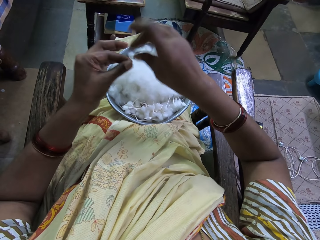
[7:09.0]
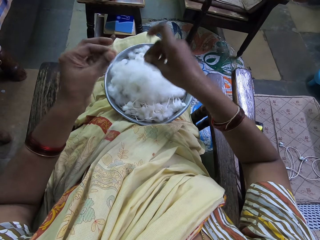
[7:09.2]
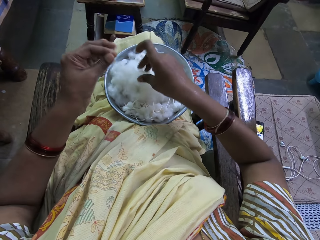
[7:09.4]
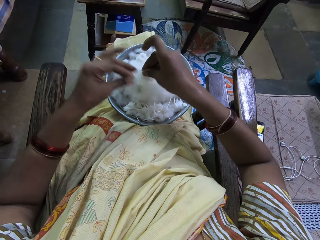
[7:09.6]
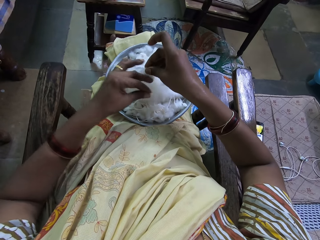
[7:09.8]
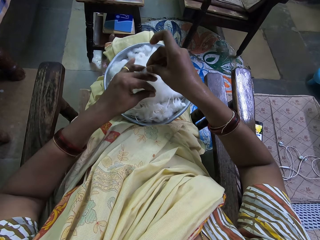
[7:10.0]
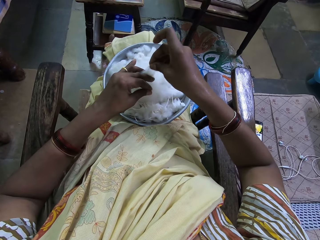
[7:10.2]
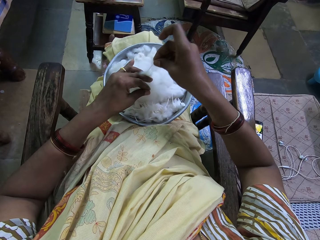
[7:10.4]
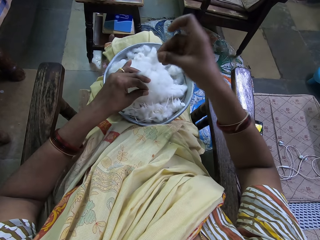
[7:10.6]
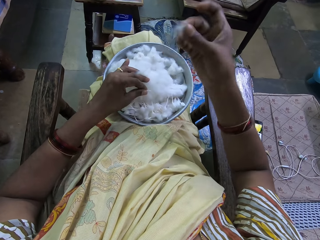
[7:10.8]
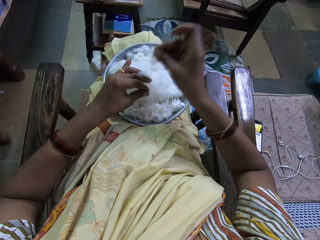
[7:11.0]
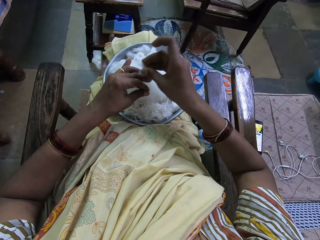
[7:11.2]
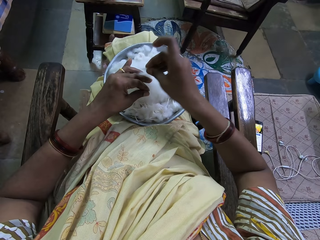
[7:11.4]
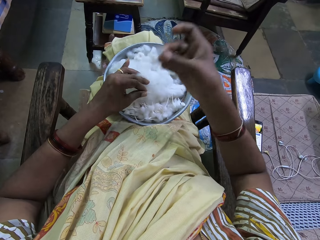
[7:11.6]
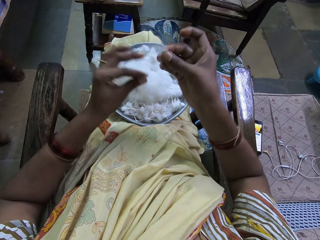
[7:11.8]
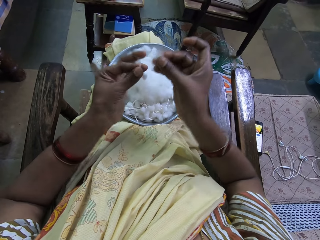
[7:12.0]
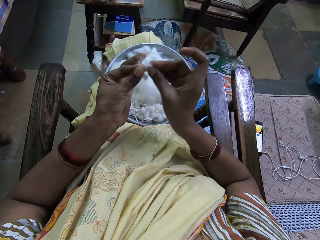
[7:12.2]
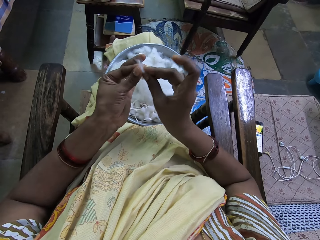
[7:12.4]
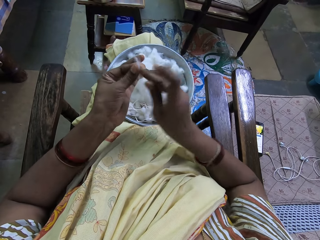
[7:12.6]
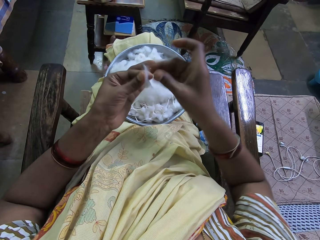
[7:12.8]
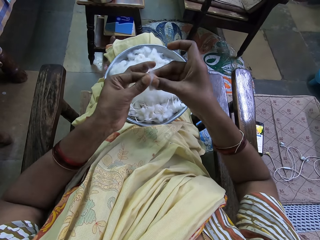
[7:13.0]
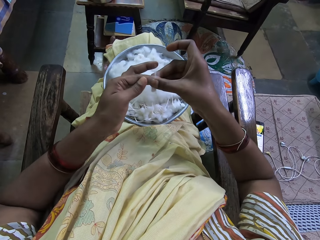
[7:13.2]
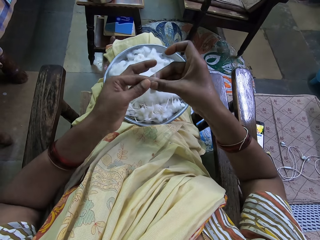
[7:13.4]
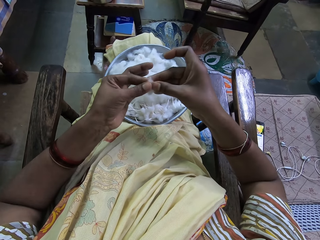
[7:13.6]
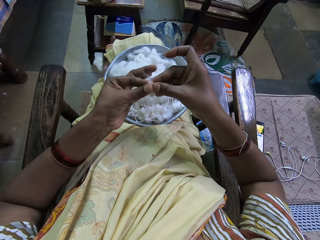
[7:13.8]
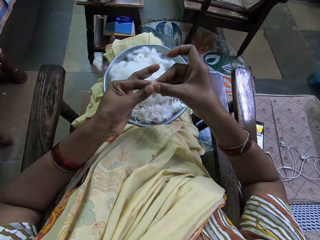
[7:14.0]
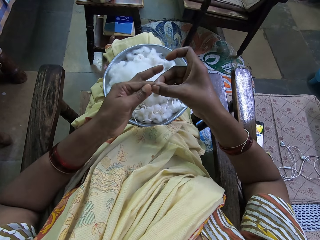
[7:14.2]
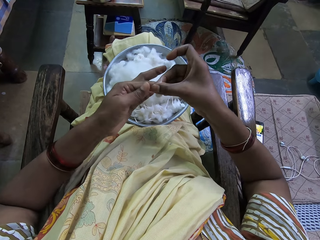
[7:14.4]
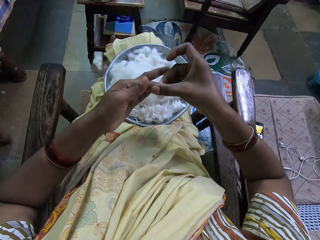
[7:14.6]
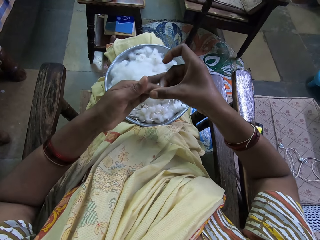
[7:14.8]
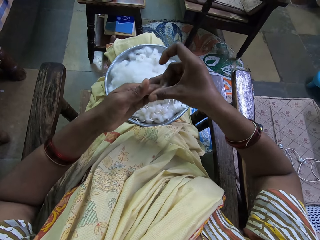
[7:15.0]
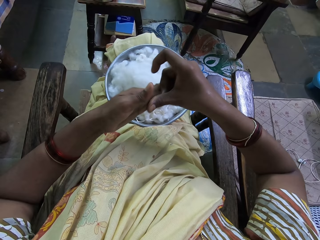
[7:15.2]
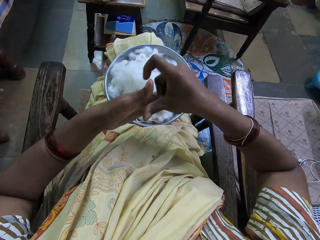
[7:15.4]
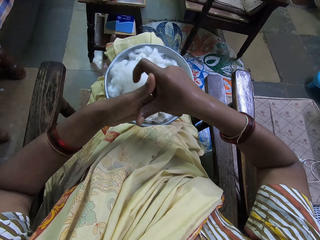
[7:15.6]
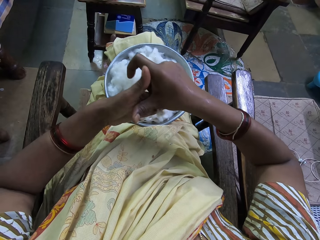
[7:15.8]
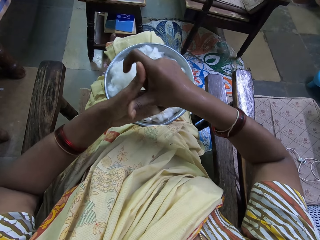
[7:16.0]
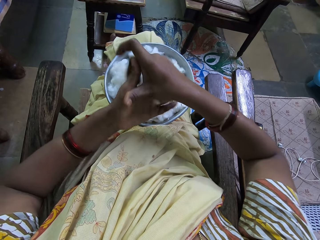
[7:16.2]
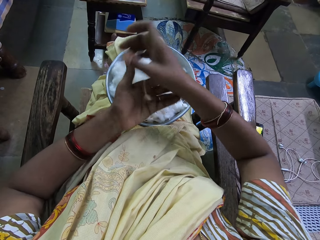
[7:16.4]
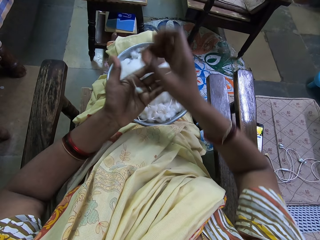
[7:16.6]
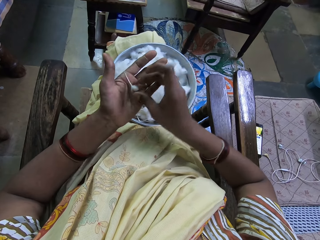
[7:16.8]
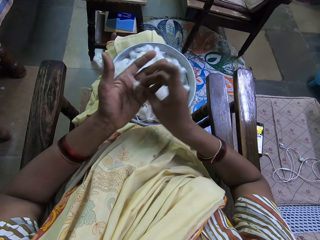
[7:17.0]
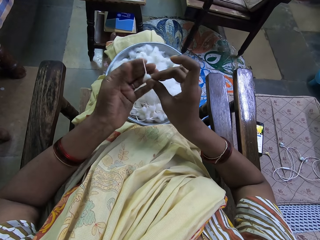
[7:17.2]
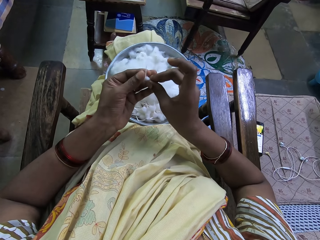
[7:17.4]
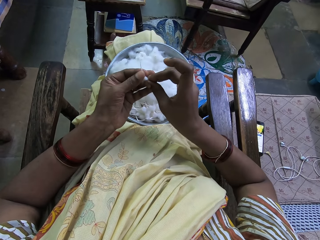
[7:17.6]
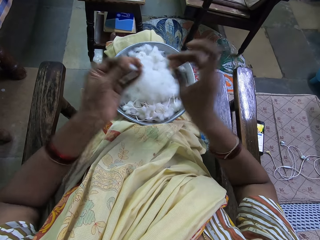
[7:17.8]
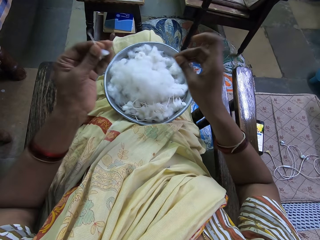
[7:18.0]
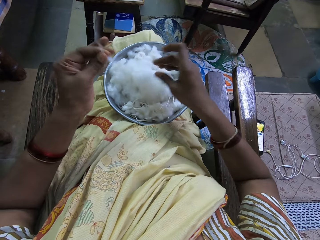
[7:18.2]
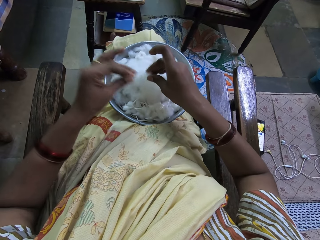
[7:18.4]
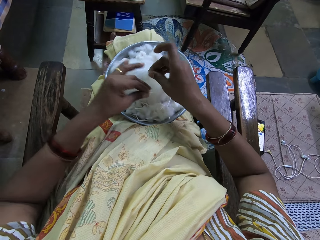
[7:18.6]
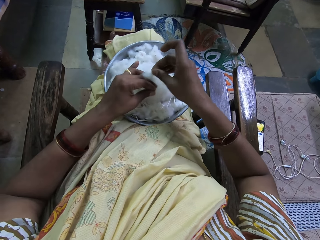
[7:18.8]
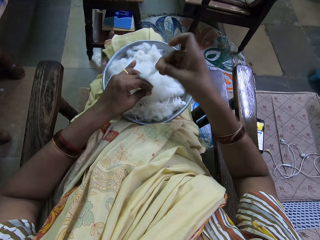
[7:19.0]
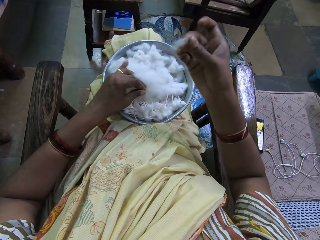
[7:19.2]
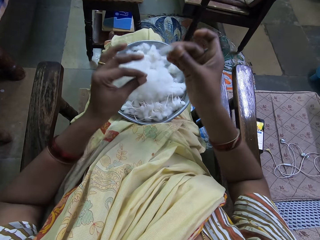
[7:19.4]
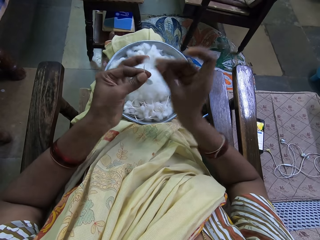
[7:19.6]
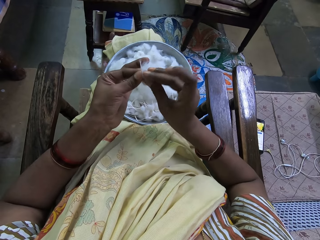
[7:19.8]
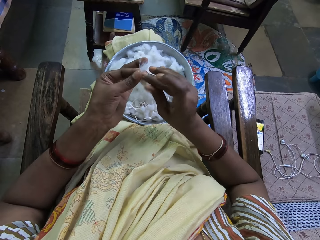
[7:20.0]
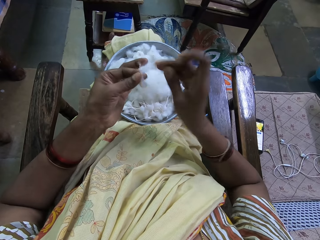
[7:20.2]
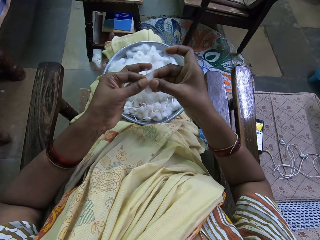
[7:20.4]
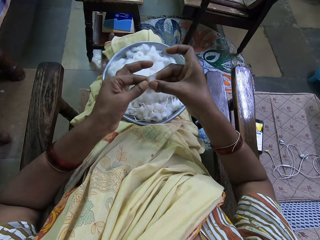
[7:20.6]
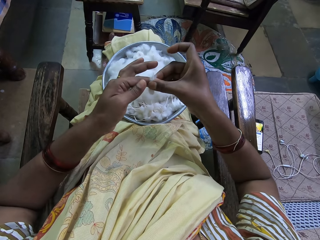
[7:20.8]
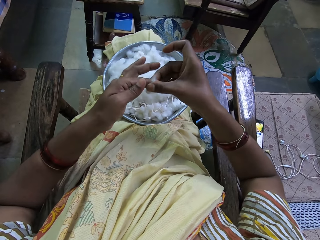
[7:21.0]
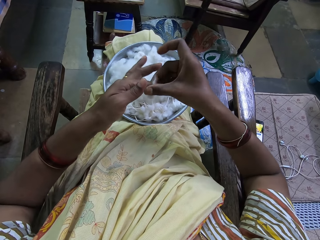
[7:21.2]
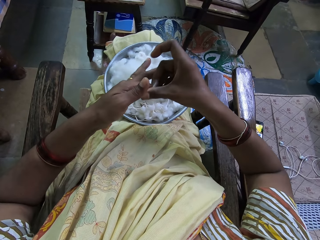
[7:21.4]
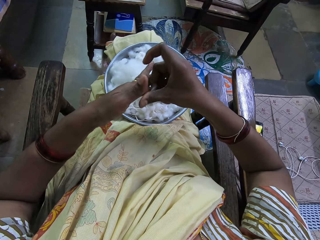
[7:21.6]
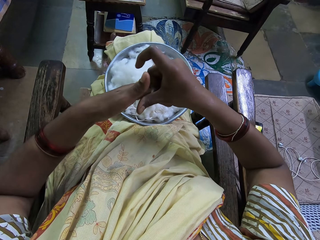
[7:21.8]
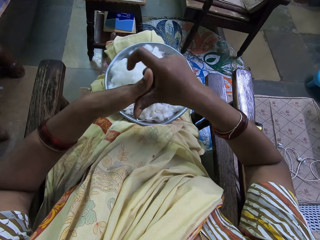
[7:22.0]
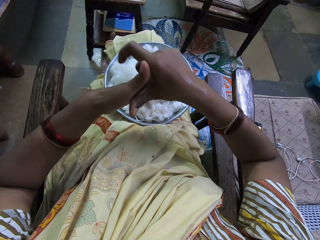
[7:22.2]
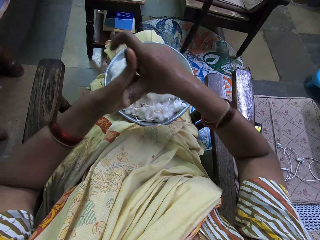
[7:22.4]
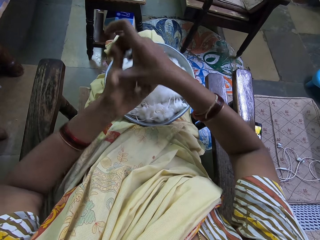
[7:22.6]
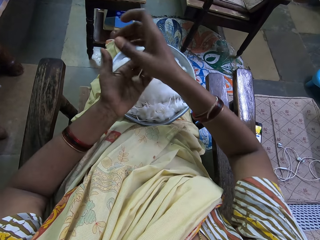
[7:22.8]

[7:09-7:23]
The camera wearer picks a cotton. They cut the cotton in the tray. They join the cottons in hand. They roll the cotton. They cut the cotton in the tray. They pick a cotton. They join the cottons in hand. They roll the cotton.

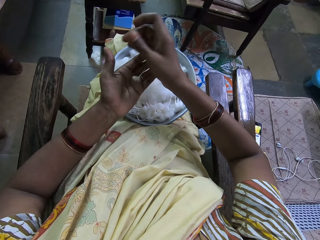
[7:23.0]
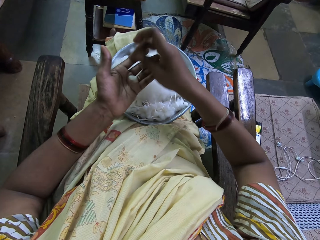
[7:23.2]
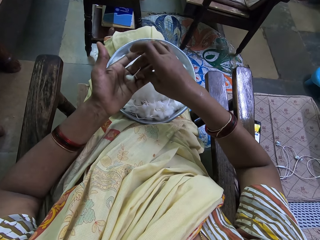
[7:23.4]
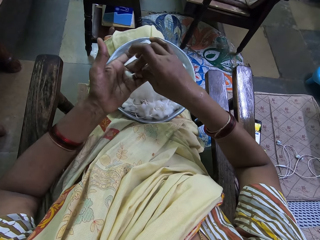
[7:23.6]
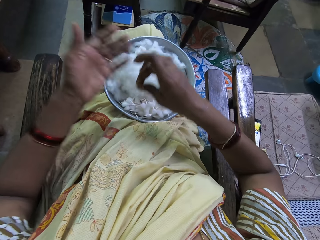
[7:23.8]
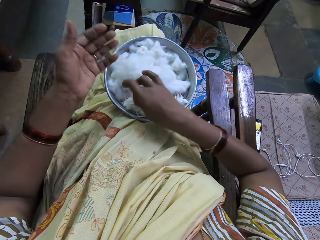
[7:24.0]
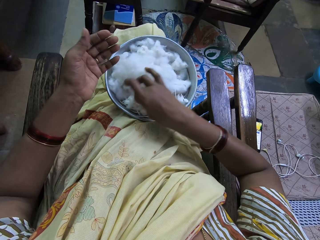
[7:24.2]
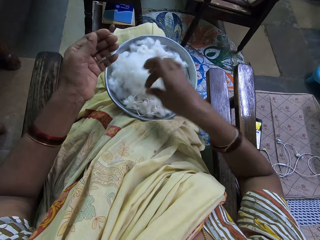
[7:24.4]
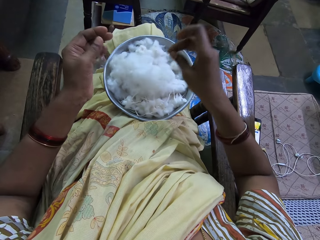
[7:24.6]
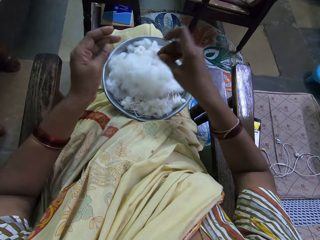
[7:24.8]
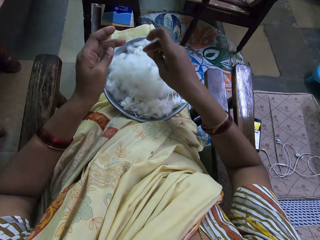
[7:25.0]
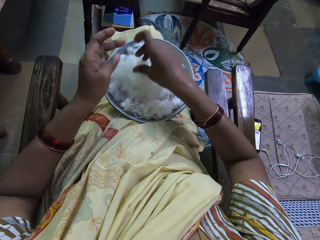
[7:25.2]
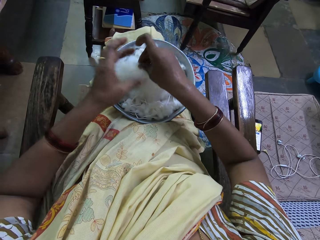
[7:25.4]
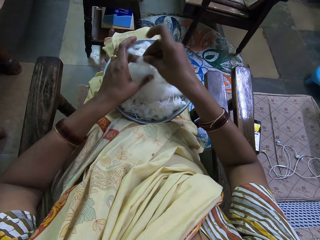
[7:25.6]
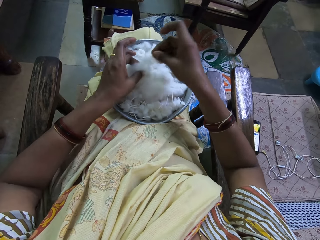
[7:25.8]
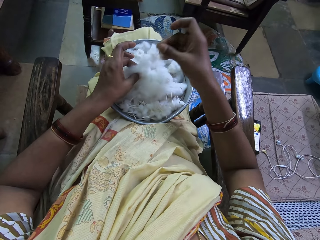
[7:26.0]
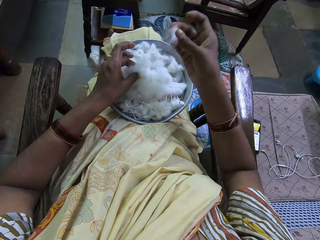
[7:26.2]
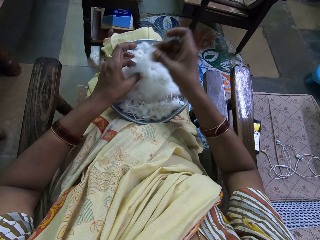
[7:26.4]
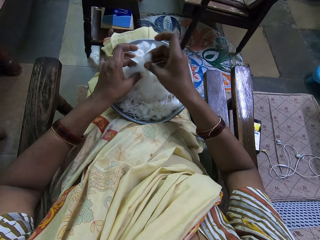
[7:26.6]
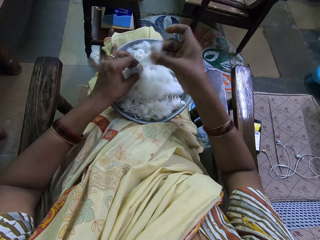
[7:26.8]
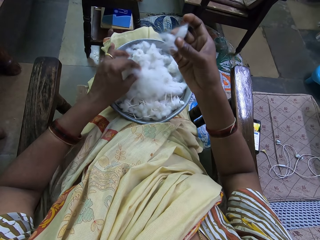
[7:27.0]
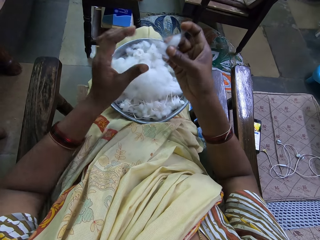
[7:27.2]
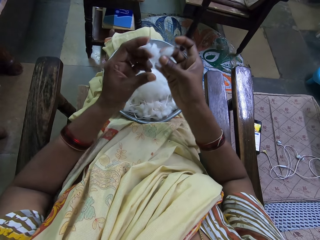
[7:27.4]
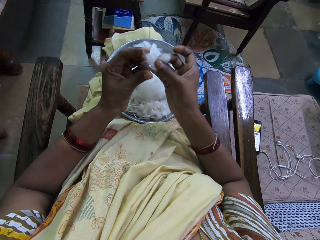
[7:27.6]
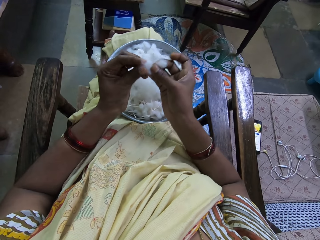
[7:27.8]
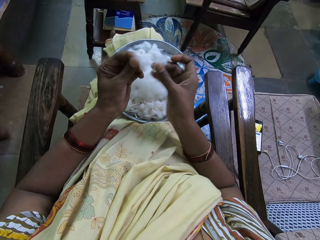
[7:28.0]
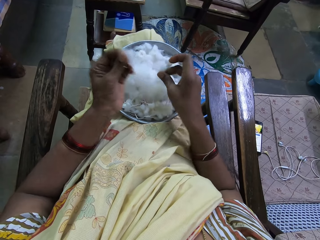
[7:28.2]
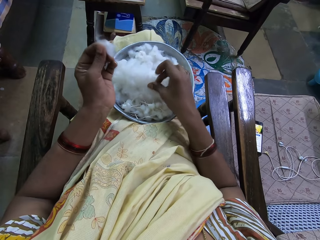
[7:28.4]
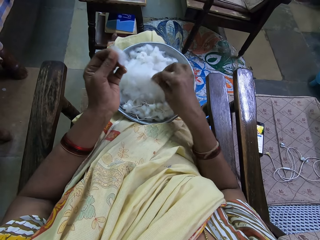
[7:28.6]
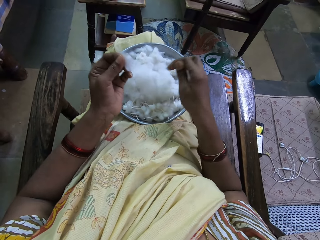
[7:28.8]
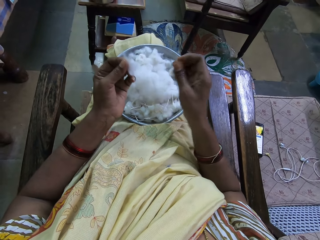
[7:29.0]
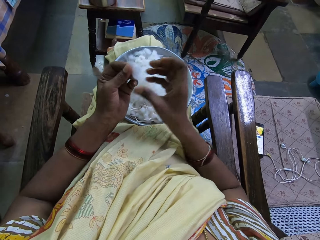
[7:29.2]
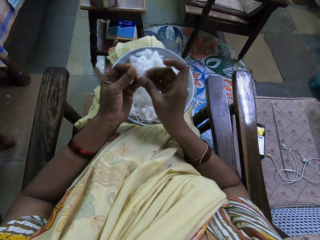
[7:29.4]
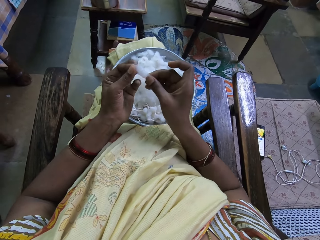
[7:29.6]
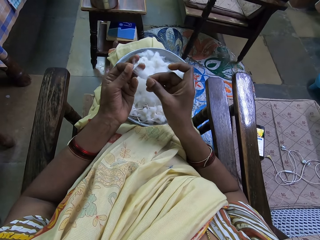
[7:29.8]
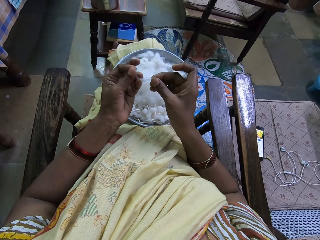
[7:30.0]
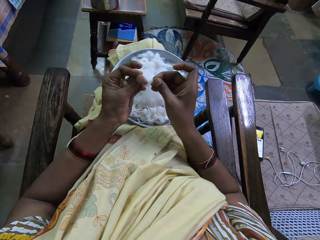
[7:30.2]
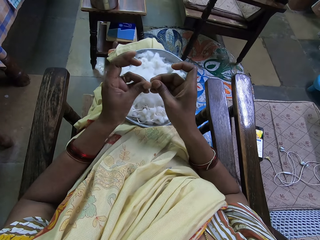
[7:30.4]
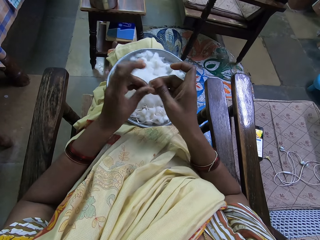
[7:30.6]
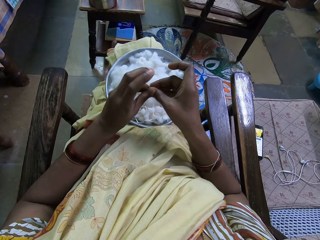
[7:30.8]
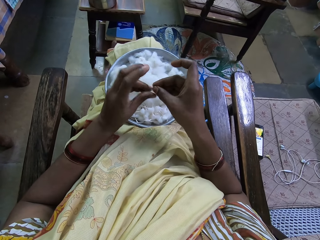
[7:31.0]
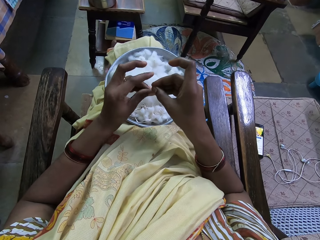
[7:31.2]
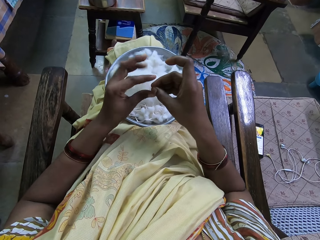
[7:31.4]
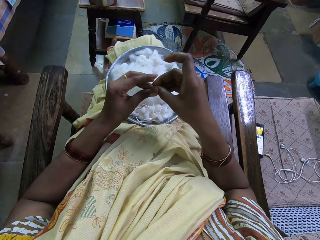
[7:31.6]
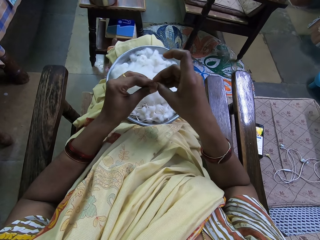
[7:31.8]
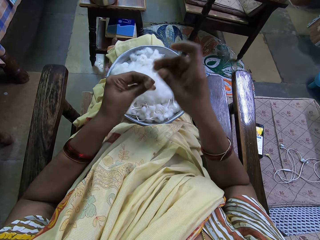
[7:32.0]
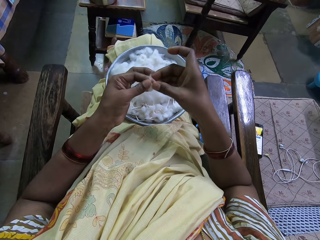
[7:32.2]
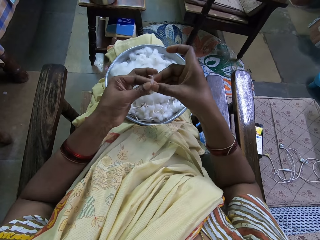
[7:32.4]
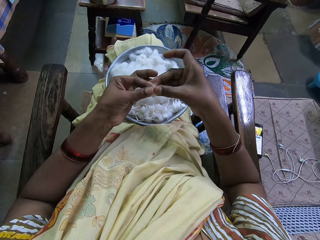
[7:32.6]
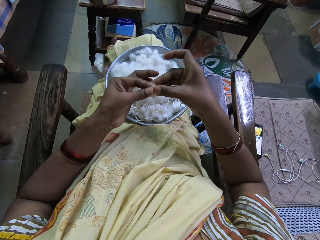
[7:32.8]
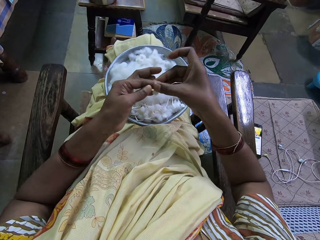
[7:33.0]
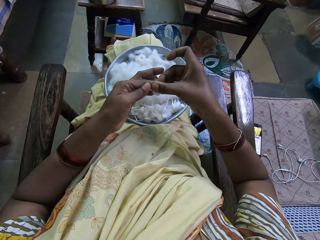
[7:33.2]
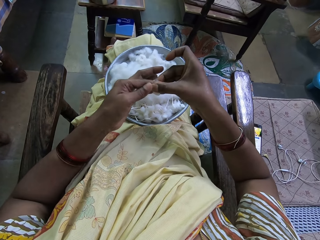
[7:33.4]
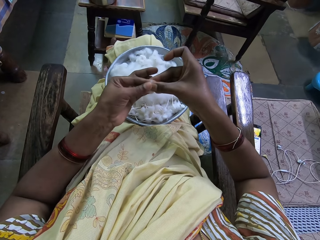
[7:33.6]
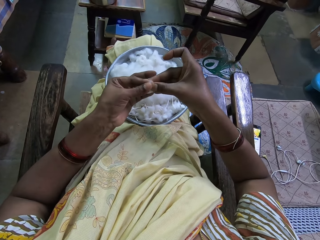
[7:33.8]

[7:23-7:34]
The camera wearer drops the cotton in the tray. She cuts the cotton in the tray and picks a cotton. She drops the cotton piece in the tray. She folds the cotton piece in her hands. She rolls the cotton.
